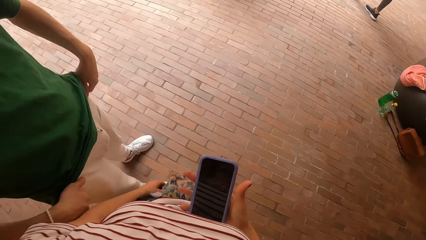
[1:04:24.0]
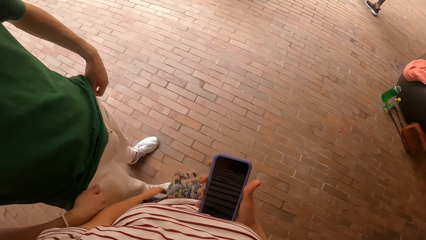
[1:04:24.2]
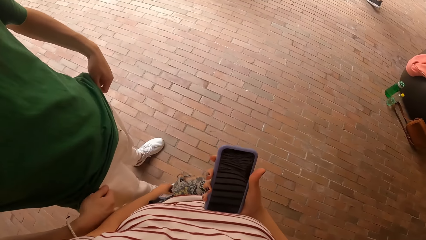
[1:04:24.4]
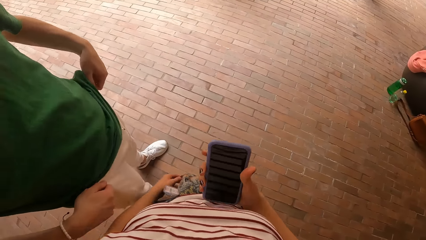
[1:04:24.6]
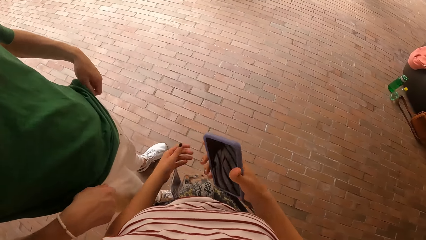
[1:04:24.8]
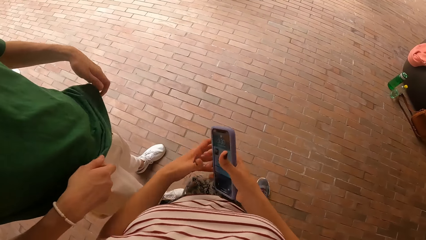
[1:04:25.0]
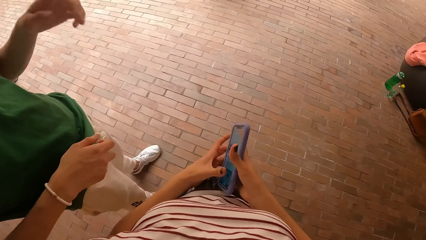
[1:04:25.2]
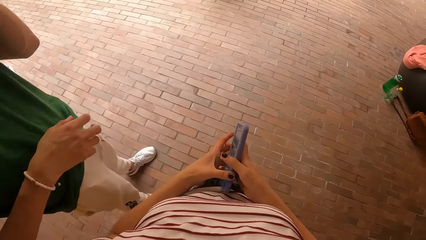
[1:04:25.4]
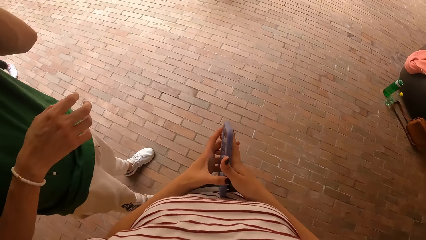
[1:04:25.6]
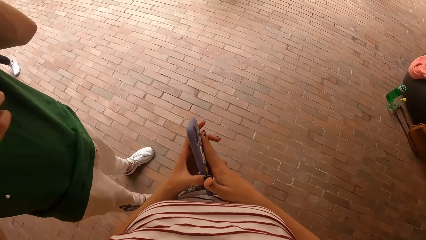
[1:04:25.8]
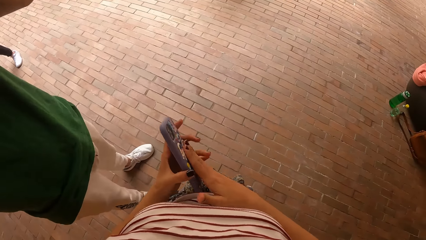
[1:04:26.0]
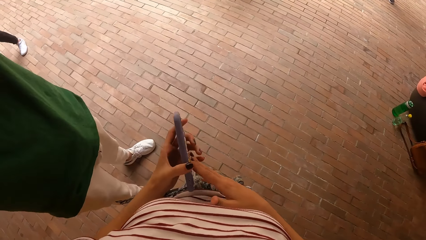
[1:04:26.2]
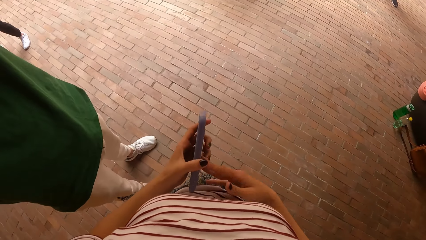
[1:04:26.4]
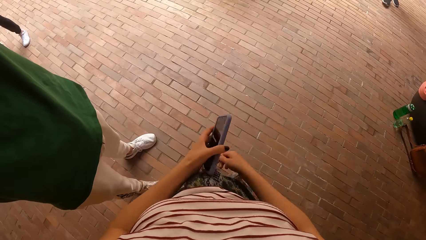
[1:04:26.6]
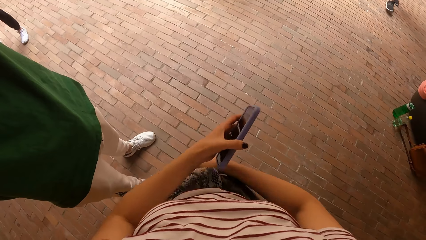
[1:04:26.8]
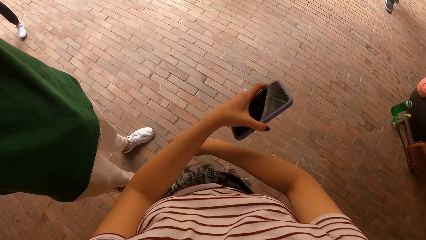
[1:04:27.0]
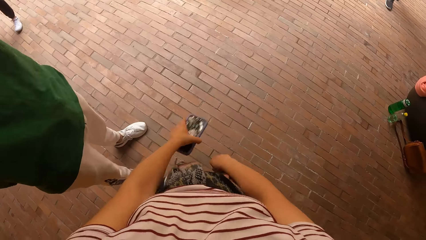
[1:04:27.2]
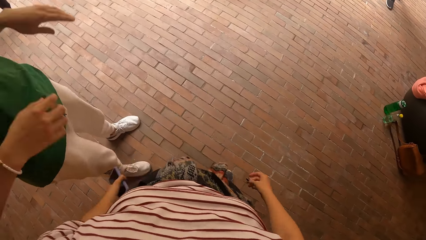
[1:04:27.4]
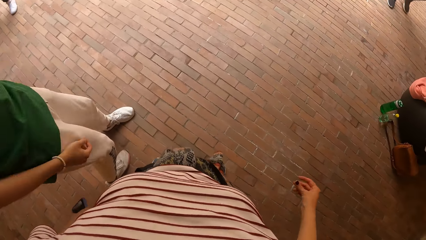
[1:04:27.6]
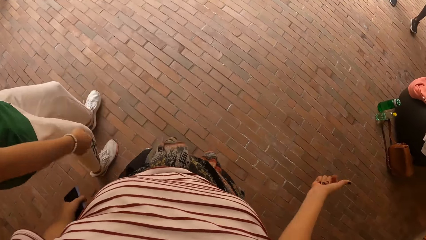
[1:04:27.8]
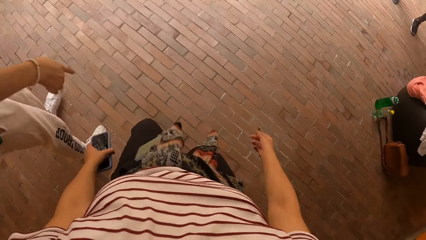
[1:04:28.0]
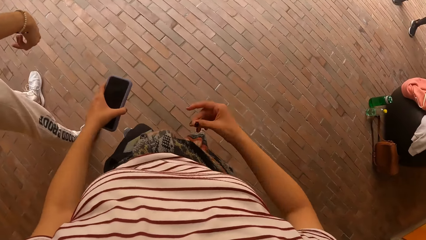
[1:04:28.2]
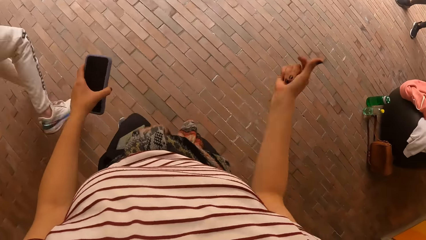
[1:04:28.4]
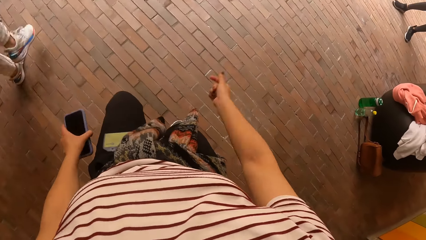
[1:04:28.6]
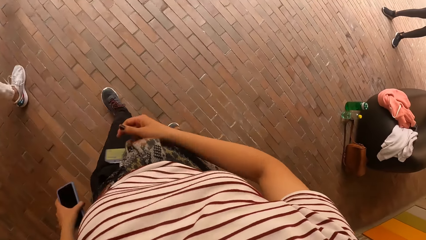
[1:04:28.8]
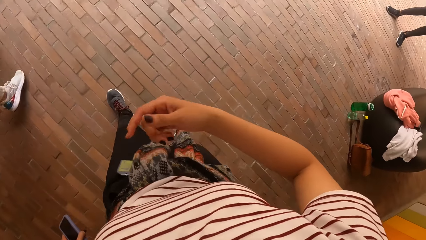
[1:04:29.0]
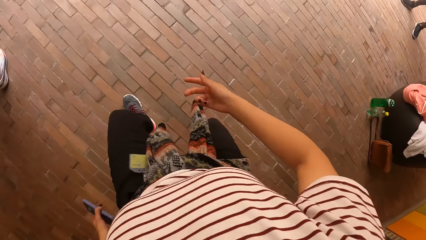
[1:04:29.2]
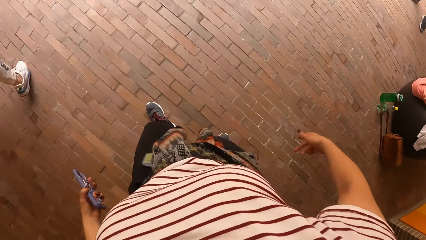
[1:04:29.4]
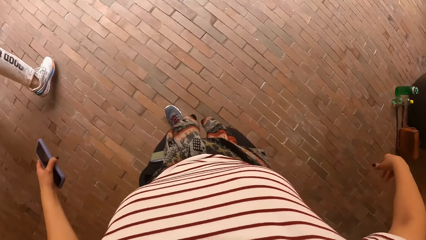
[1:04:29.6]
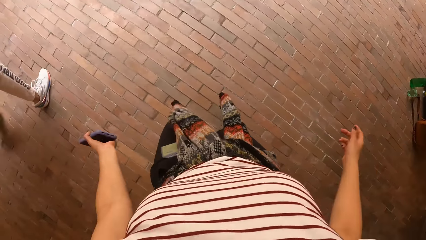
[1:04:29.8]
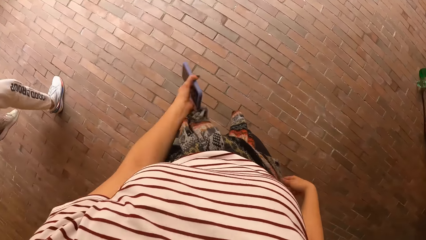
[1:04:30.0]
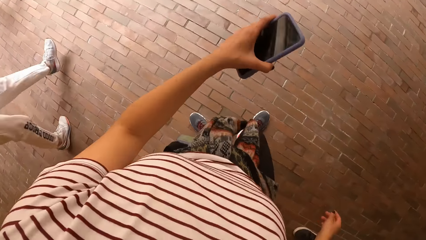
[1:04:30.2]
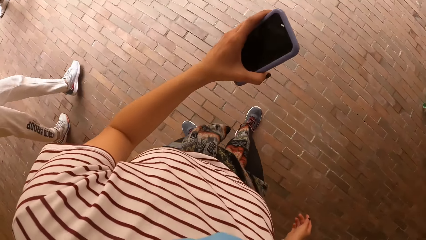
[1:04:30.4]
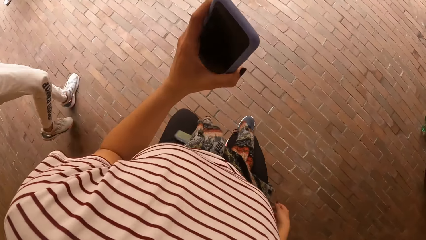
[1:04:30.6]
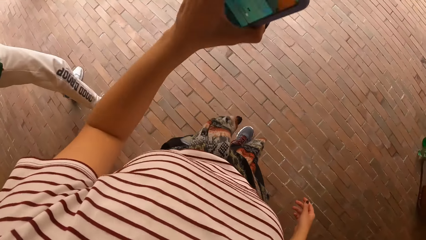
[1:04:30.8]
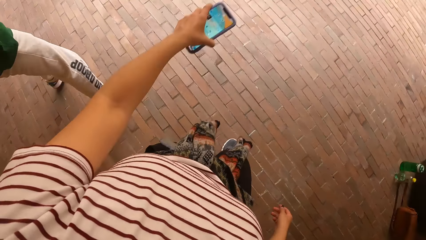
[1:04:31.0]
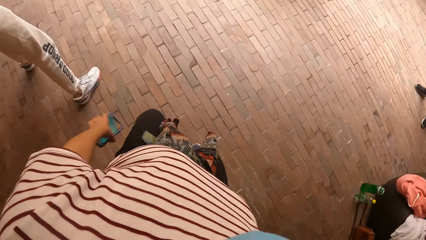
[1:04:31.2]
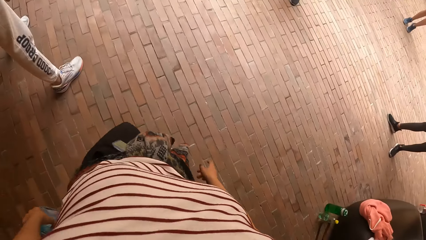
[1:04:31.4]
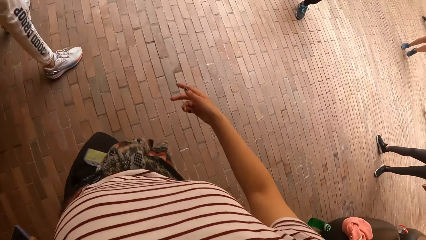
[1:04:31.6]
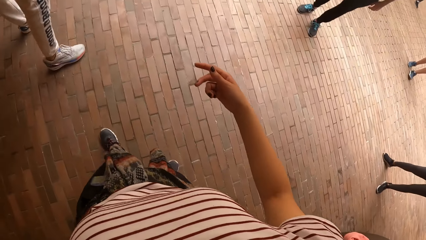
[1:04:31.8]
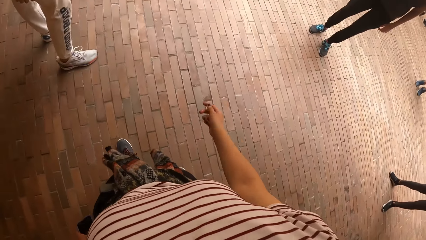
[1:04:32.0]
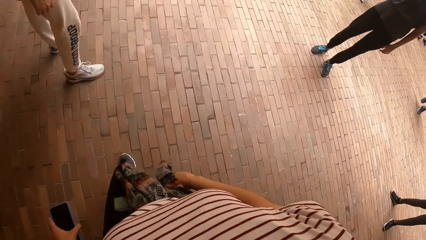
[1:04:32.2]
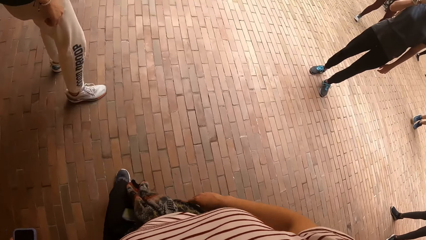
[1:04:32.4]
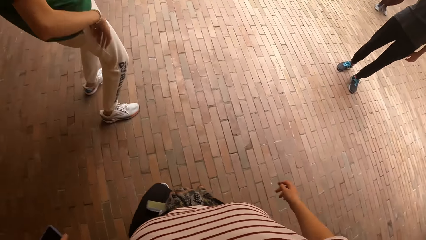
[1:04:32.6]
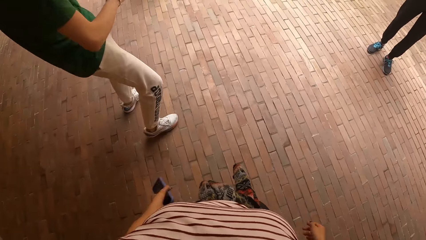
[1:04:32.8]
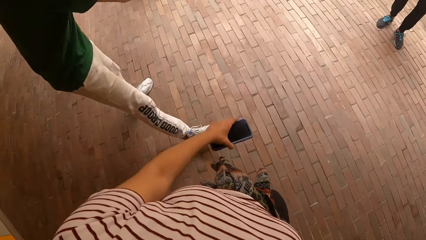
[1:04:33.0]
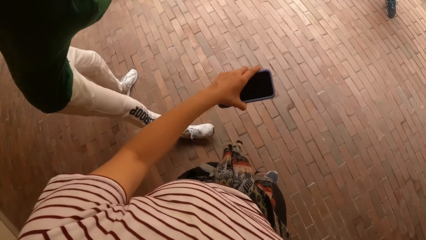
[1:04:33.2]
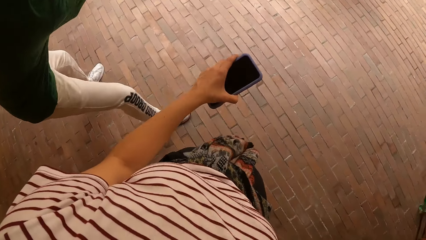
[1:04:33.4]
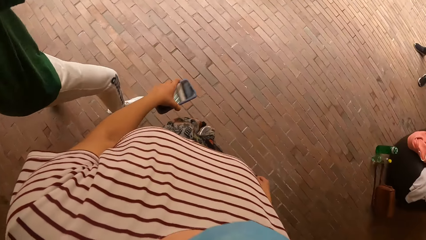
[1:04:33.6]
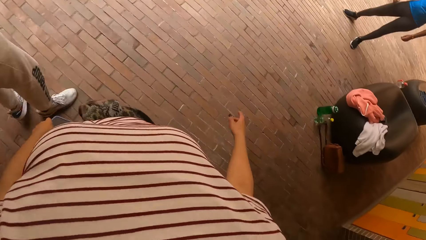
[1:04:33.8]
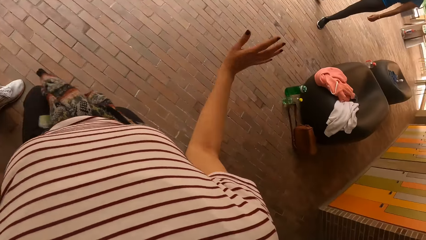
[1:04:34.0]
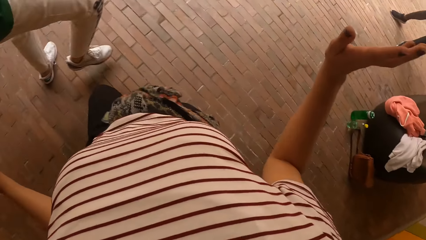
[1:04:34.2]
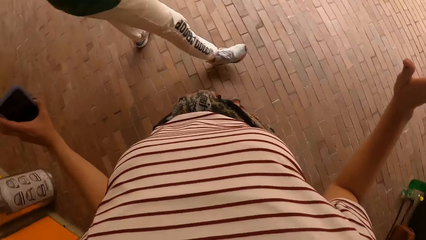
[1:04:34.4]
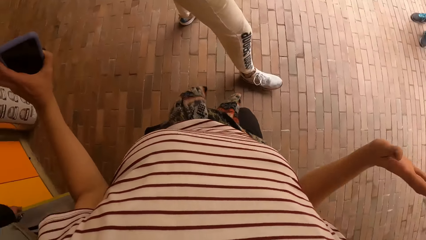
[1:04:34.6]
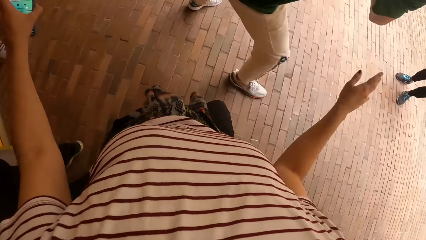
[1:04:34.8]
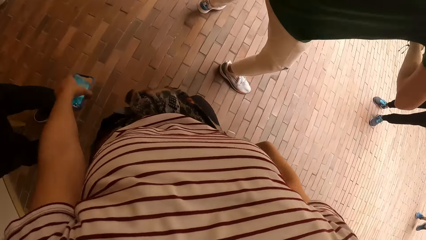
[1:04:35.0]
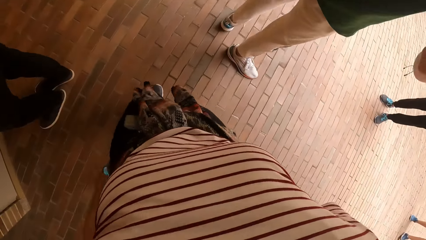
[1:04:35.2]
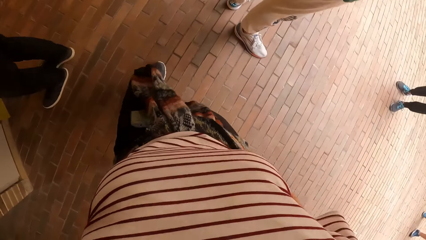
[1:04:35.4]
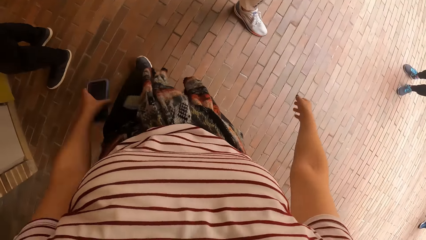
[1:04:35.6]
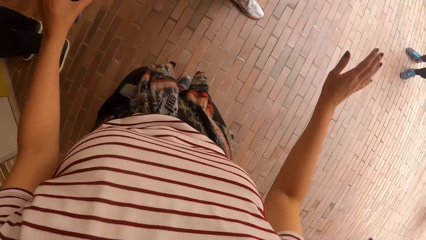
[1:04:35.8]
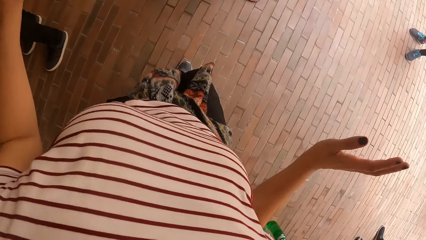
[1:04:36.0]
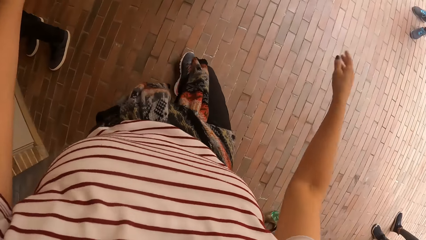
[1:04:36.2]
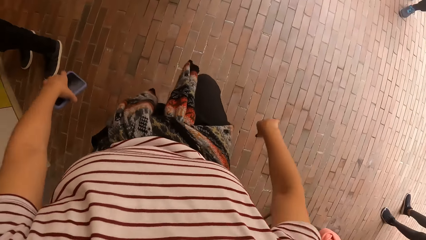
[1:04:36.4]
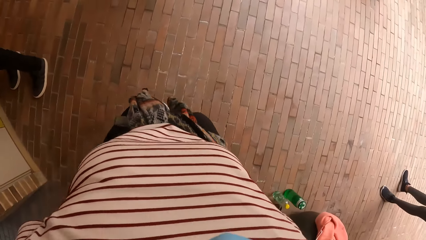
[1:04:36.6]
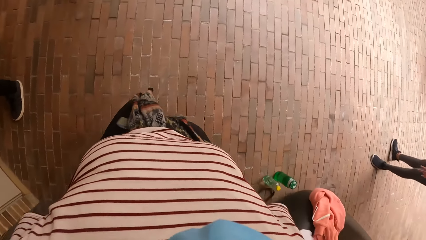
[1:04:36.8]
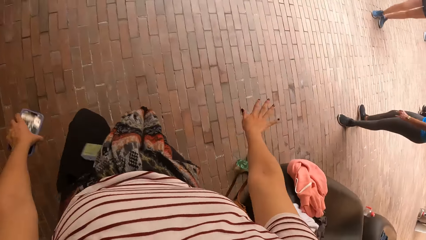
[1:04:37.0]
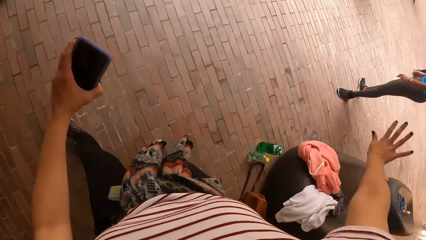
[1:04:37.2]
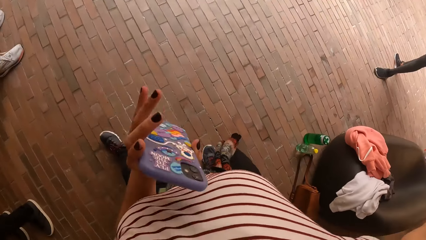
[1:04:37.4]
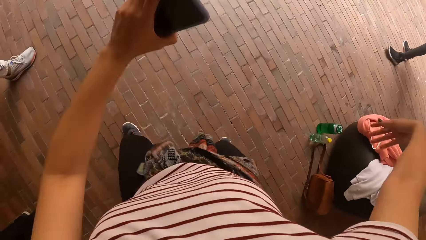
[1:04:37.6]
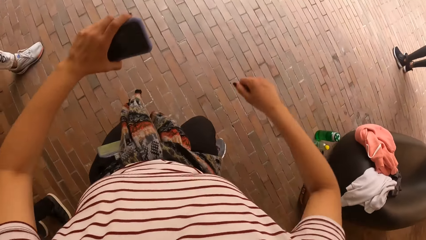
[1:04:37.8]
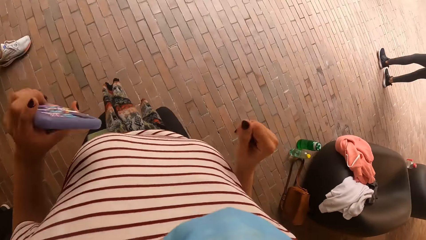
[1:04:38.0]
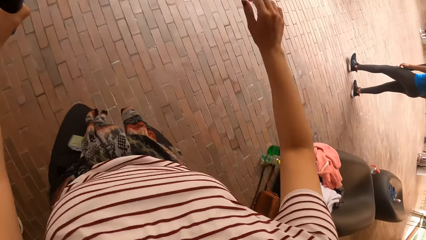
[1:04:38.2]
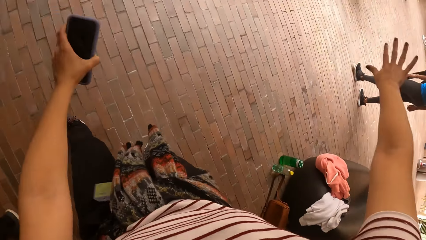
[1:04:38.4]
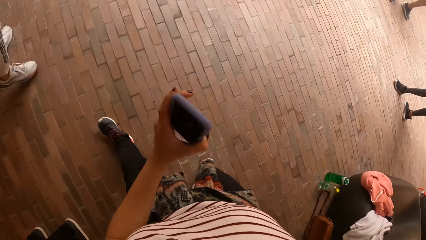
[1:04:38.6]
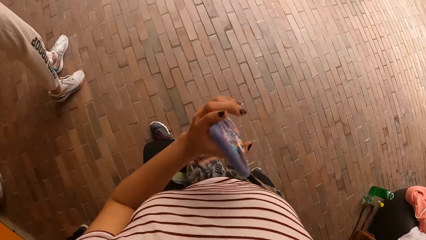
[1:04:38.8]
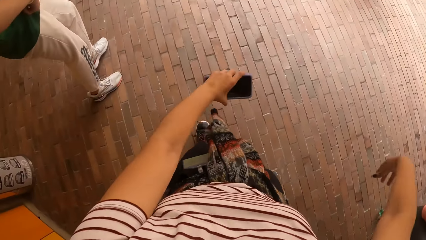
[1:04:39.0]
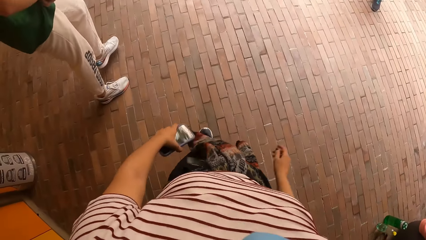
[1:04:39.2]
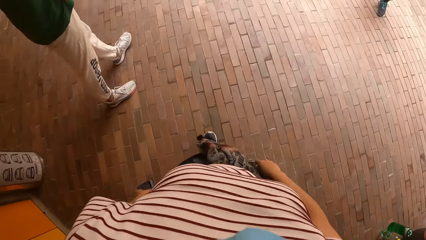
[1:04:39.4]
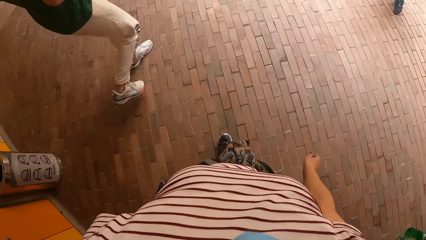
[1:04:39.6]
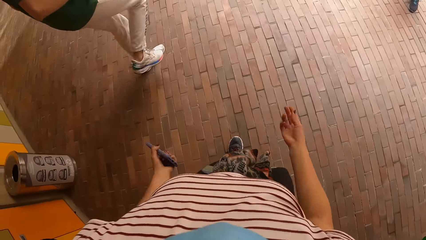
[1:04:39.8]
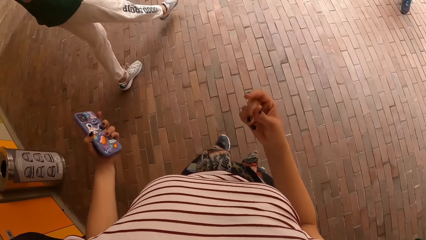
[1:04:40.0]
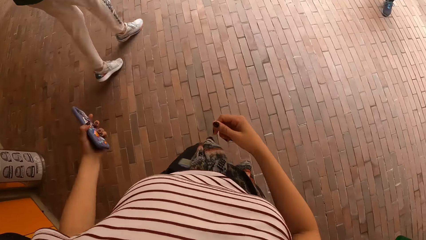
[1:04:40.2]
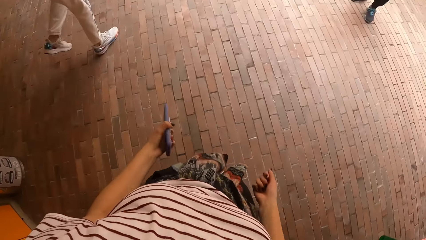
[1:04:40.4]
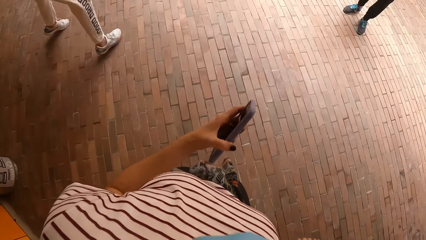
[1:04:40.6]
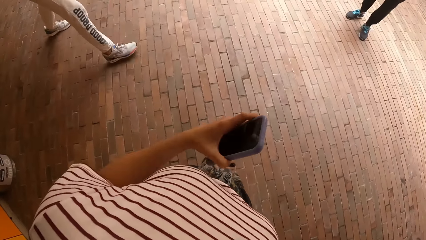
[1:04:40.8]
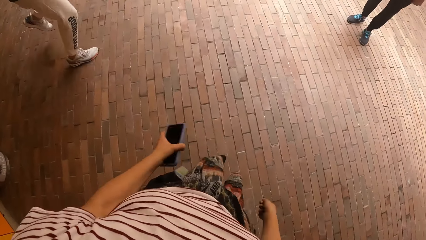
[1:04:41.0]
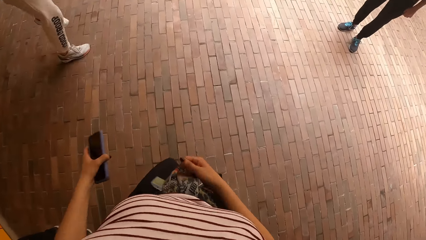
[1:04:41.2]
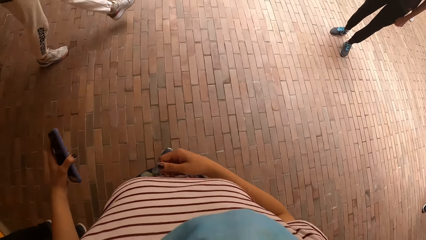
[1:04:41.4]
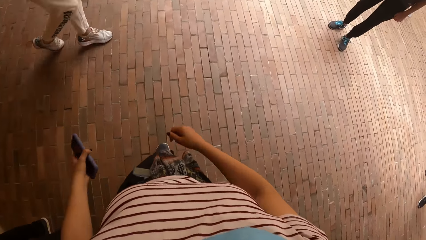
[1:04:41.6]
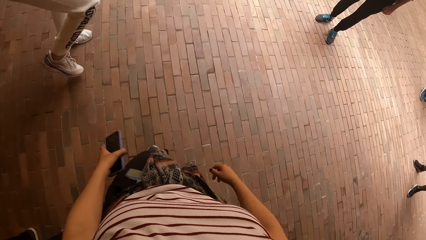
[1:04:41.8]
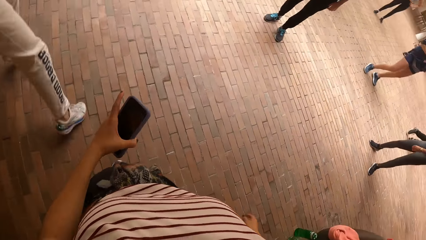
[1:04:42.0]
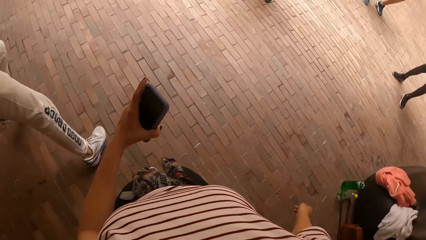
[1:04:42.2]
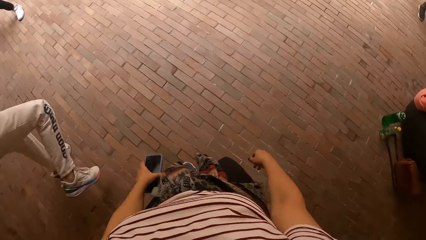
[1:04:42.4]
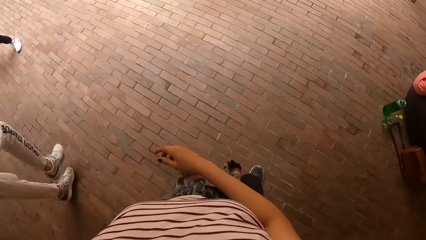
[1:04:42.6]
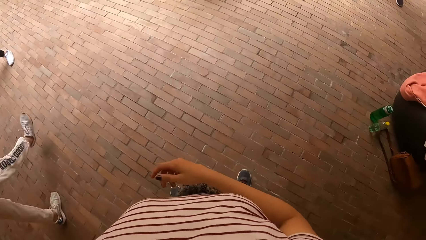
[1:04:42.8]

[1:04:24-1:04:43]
The camera wearer converses with a man. She passes the phone from her right hand to her left hand. She swings both hands. She snaps her right hand fingers. She dances with the phone in her left hand in front of the group of people. The man dances in front of the group of people. The man dances in front of the group of people again.
